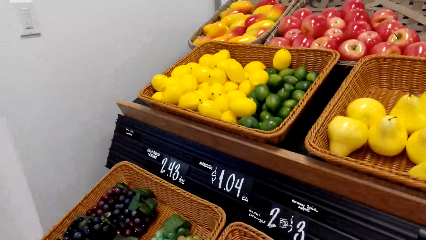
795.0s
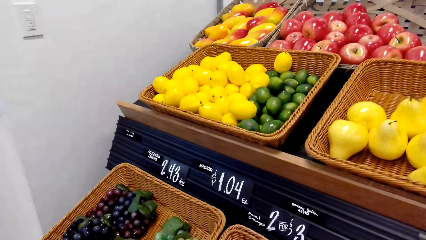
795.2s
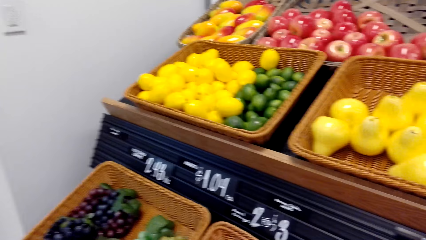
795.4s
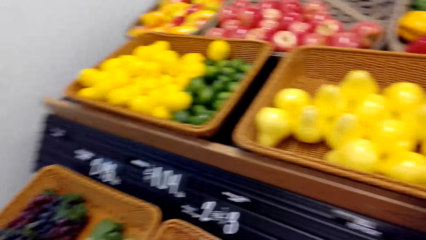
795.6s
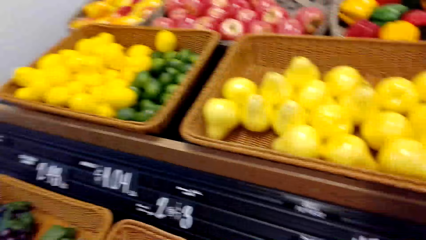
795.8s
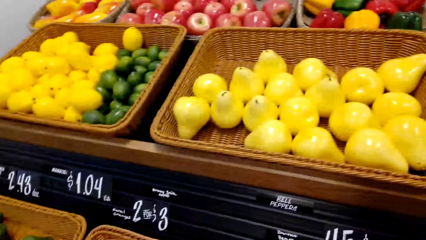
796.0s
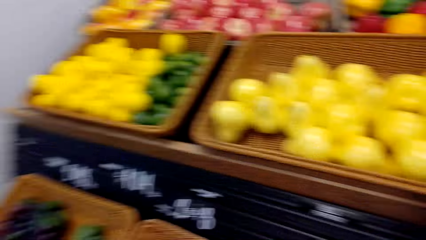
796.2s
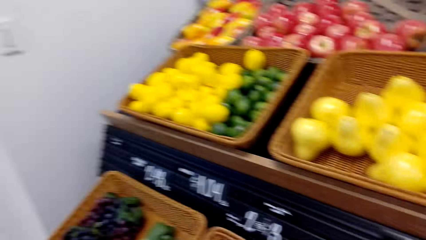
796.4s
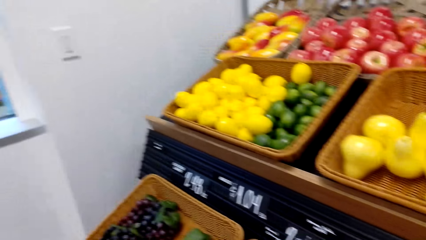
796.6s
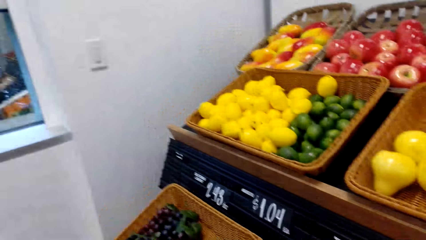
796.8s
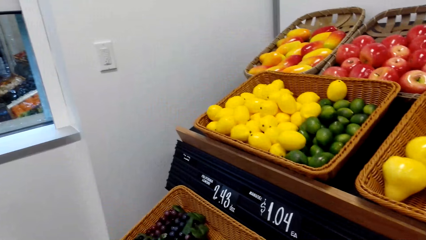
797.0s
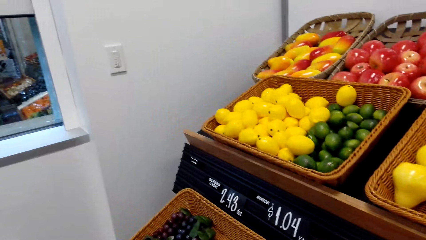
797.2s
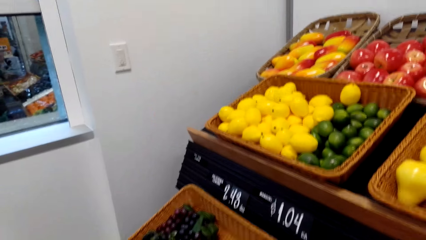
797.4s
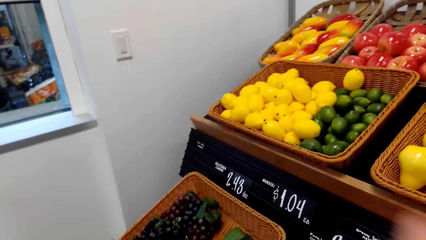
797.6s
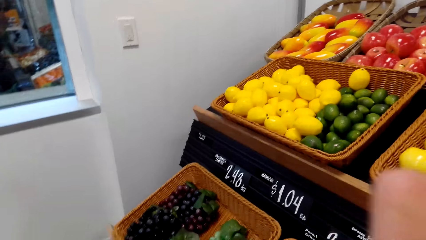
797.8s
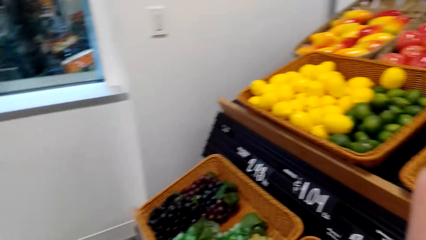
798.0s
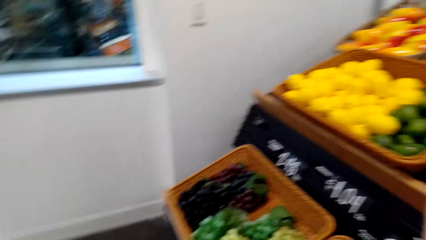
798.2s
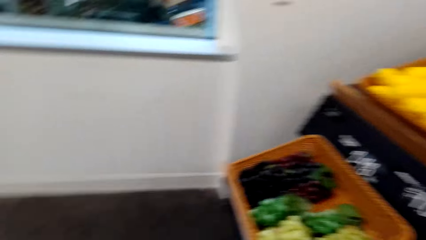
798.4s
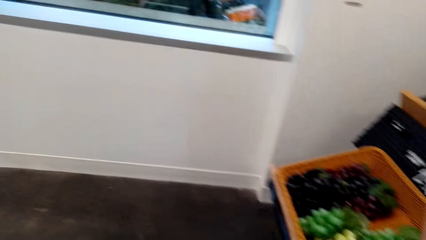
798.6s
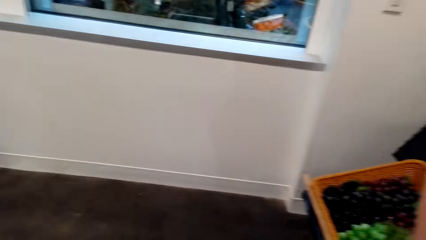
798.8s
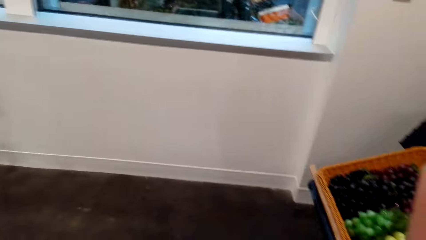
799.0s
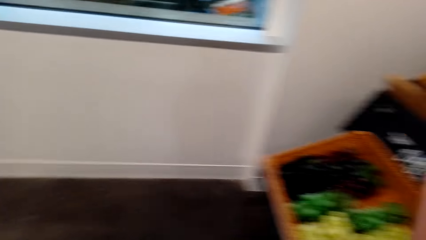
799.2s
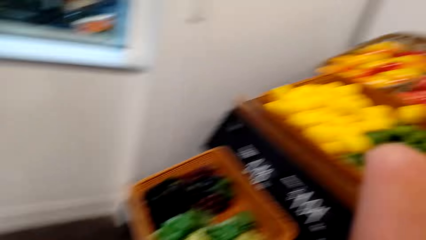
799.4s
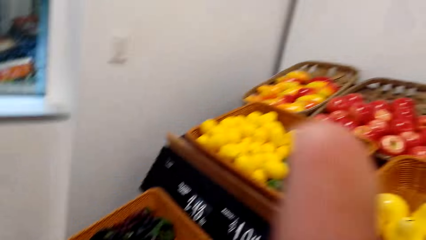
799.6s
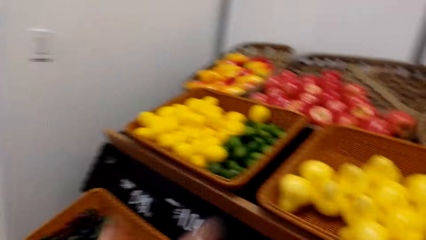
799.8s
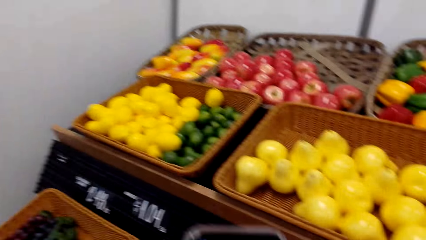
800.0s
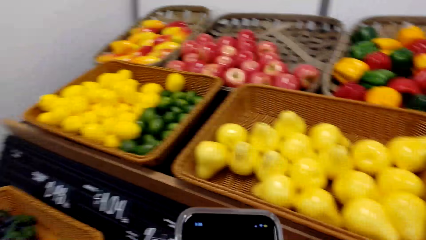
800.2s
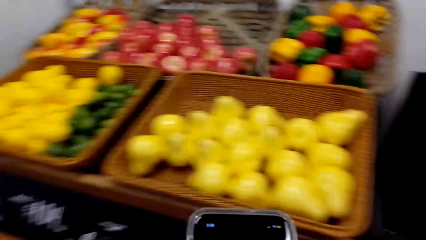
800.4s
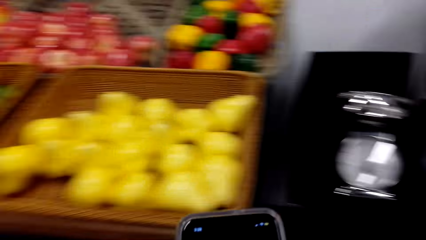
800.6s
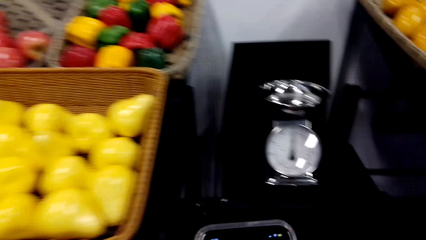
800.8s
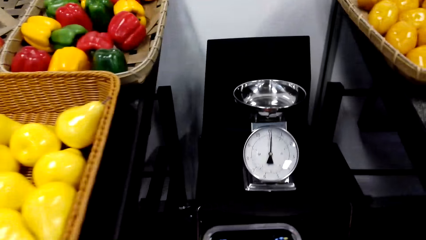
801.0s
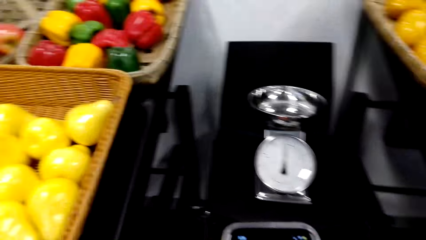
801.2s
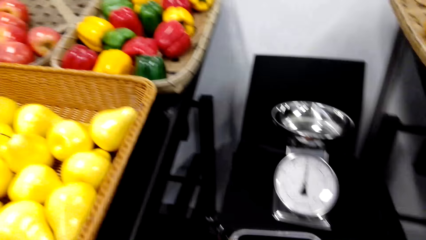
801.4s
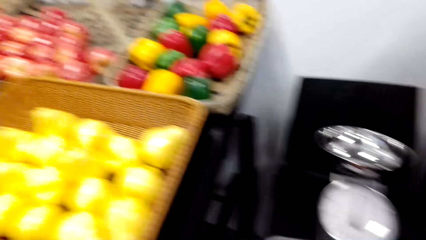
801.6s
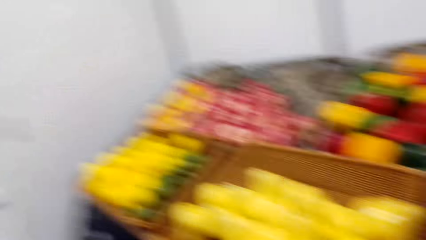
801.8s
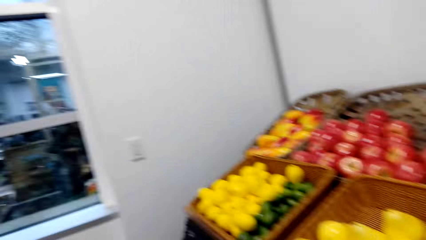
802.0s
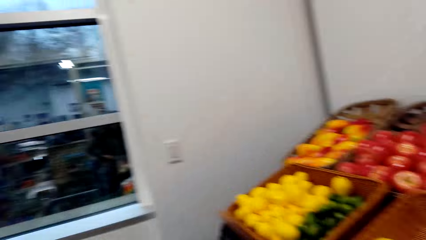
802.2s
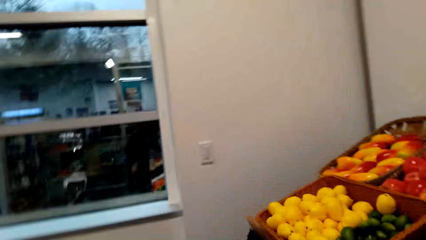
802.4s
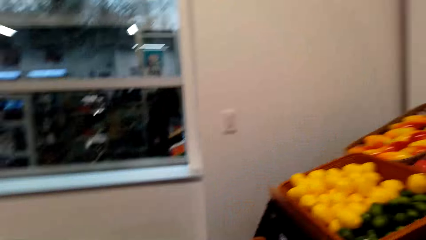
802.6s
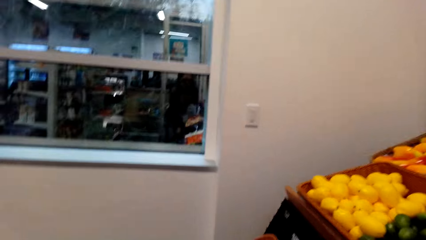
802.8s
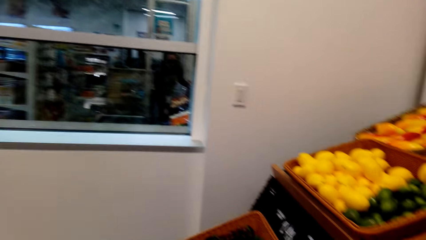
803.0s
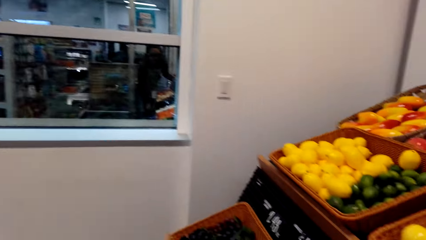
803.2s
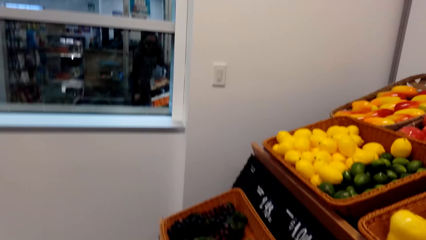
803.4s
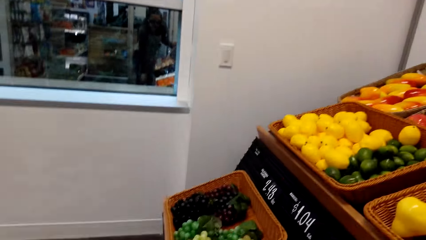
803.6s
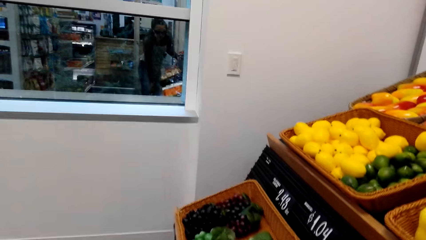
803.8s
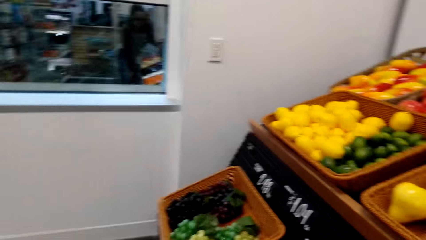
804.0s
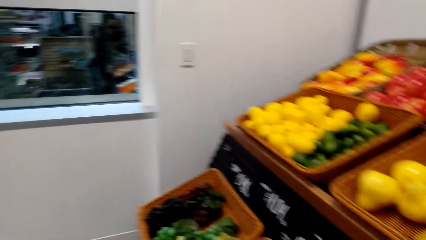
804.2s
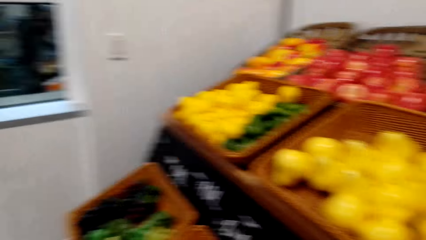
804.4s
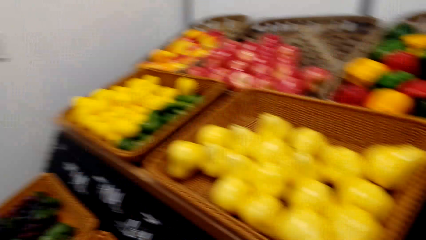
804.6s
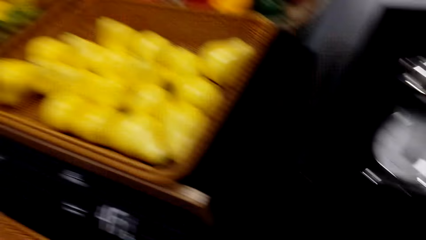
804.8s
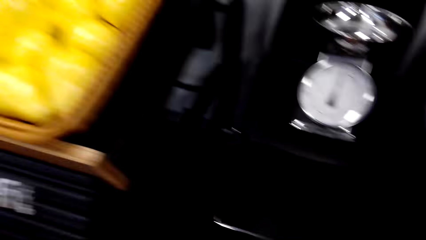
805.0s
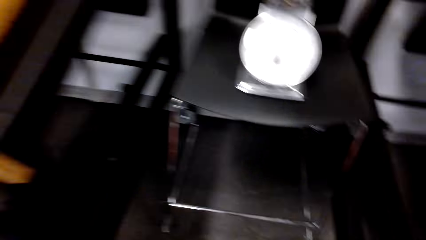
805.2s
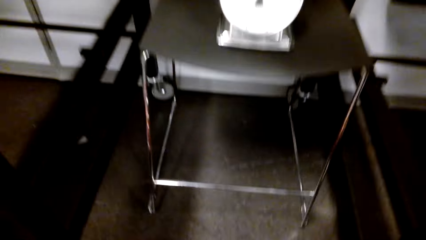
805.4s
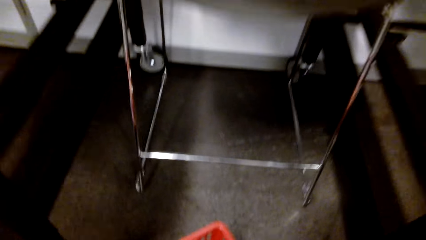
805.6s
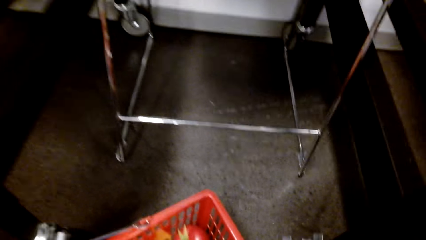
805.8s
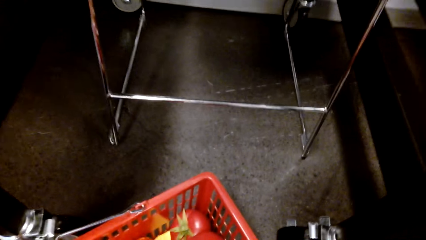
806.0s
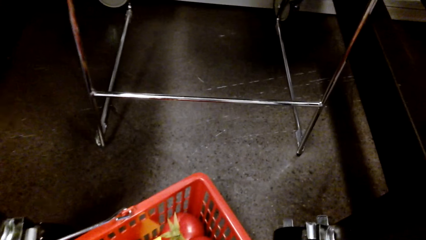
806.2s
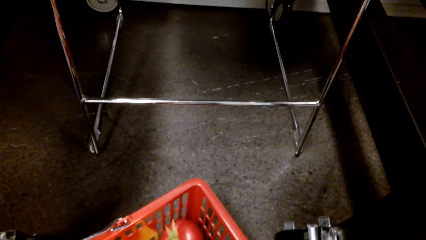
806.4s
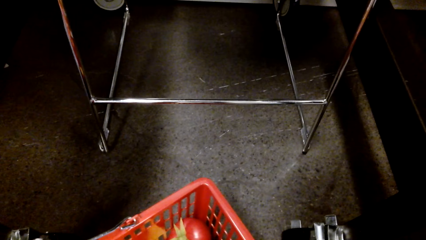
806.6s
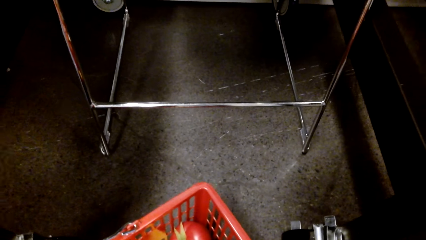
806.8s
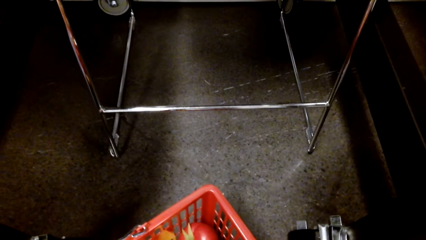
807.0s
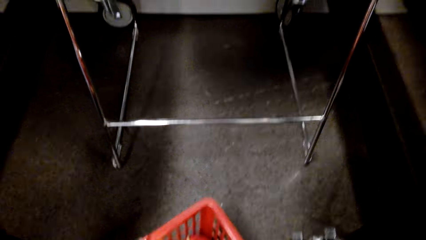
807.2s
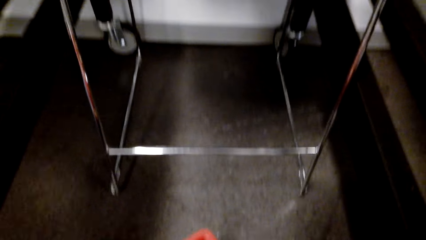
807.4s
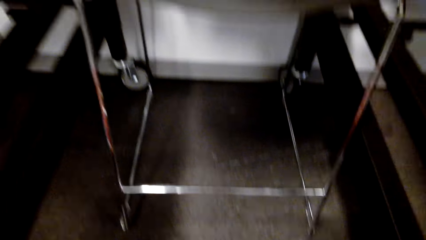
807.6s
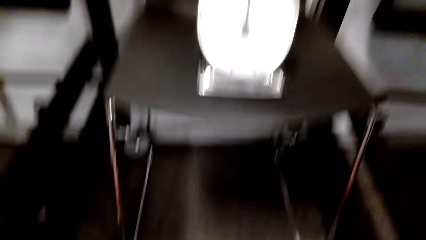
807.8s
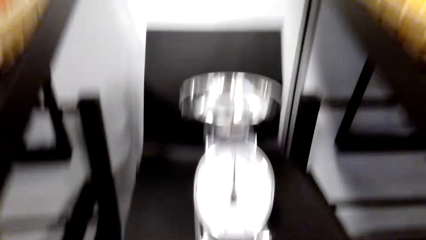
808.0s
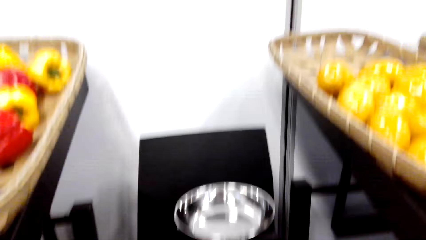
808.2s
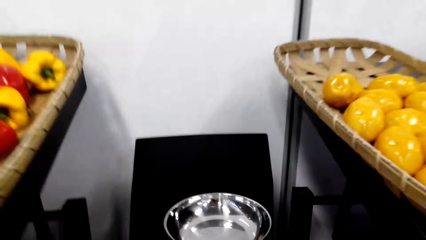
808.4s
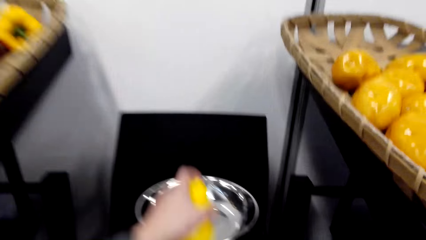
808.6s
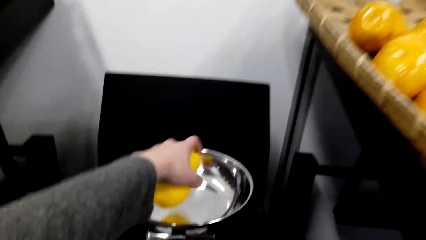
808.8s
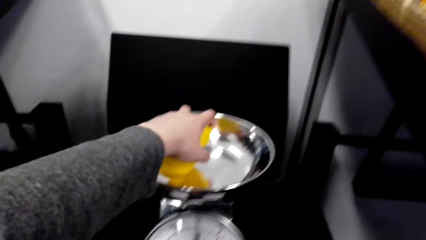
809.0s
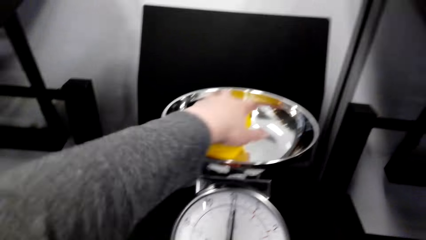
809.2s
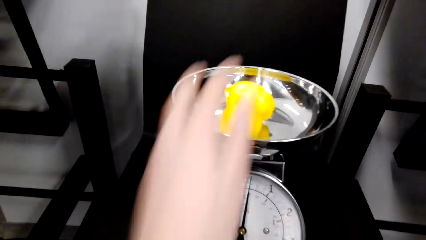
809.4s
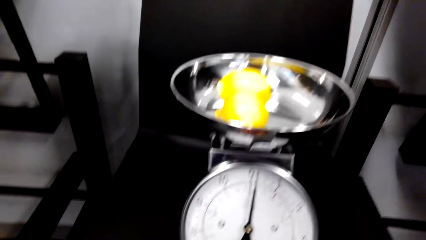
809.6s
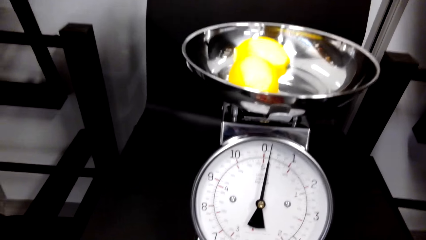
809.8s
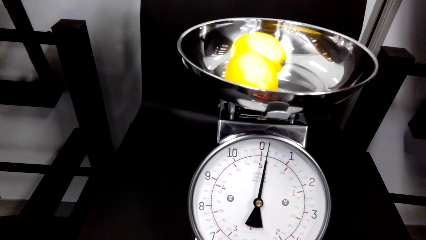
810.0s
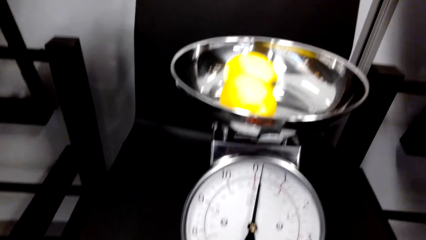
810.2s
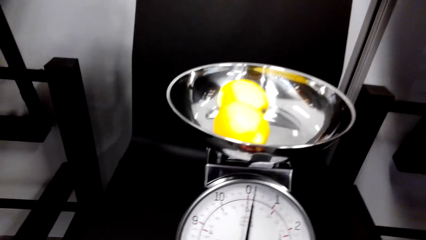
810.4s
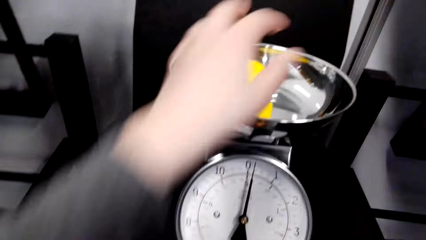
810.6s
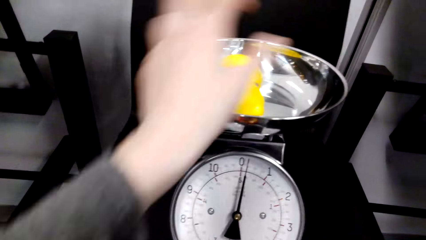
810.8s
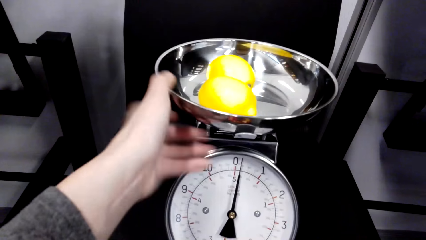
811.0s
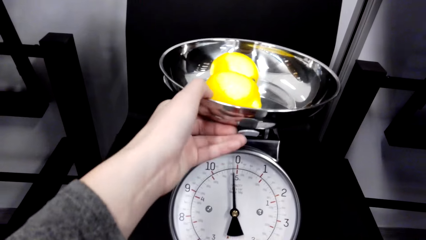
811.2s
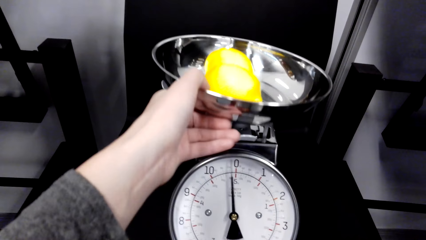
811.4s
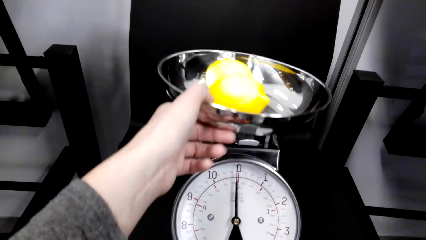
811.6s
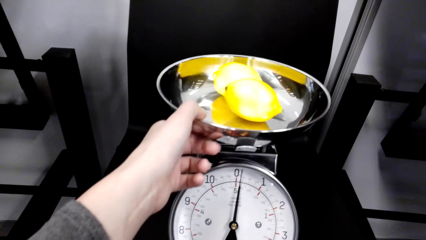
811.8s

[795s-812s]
The camera wearer interacts with a lady. The camera wearer operates a mobile phone. They look around. They walk around a grocery store. They pick fruits from a basket. They put the fruits in a weighing machine.
